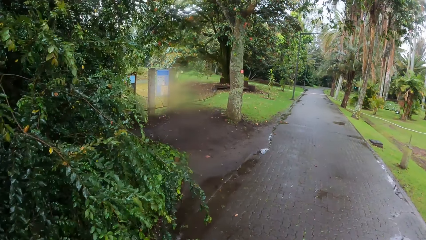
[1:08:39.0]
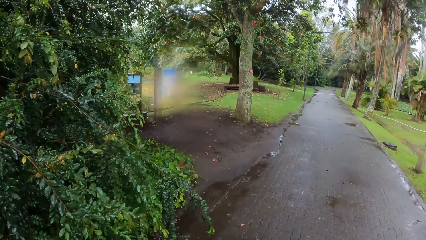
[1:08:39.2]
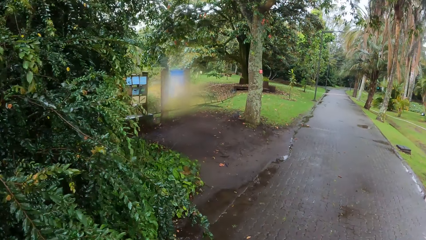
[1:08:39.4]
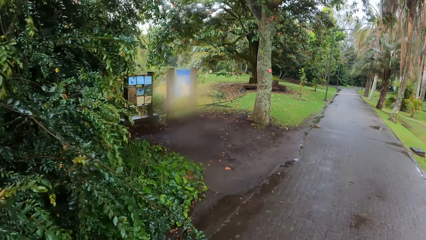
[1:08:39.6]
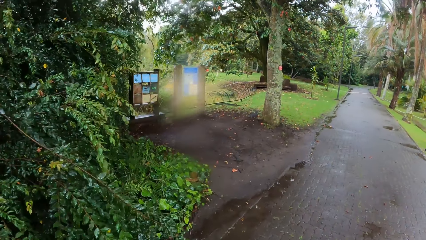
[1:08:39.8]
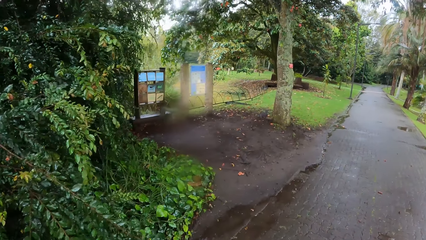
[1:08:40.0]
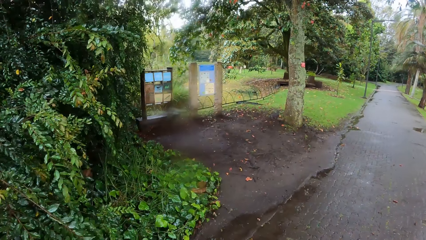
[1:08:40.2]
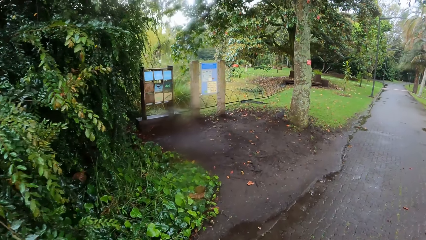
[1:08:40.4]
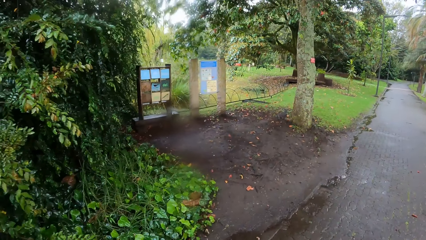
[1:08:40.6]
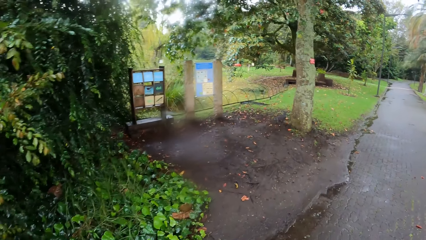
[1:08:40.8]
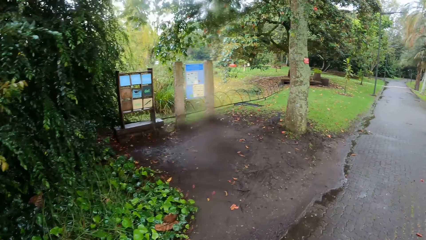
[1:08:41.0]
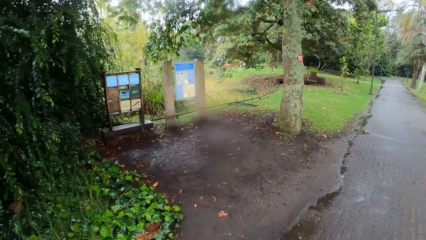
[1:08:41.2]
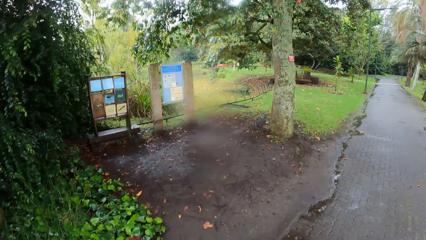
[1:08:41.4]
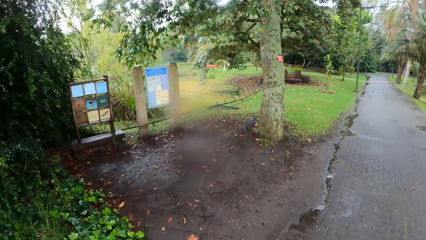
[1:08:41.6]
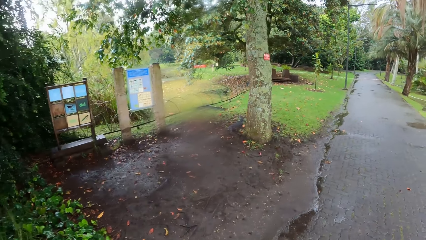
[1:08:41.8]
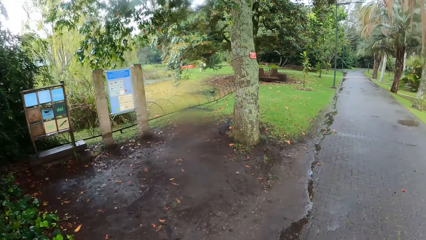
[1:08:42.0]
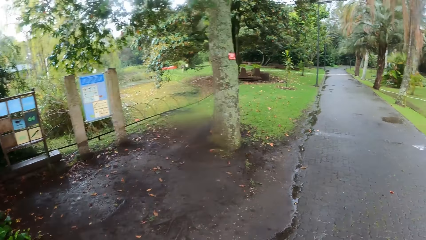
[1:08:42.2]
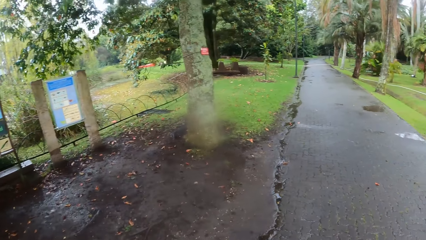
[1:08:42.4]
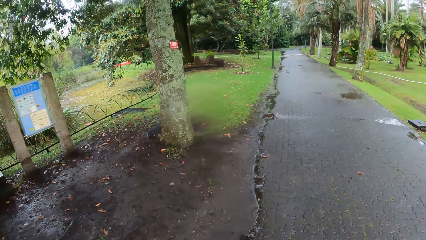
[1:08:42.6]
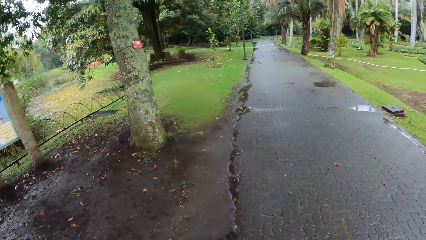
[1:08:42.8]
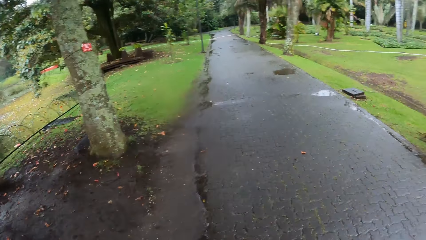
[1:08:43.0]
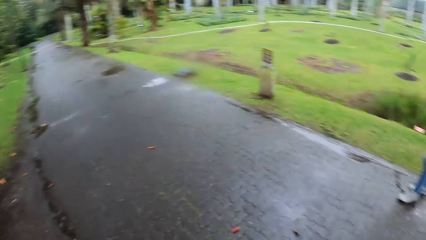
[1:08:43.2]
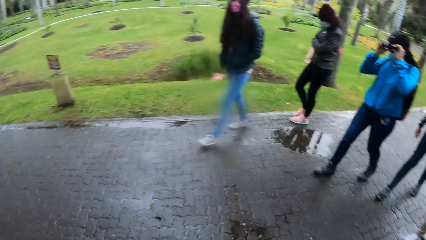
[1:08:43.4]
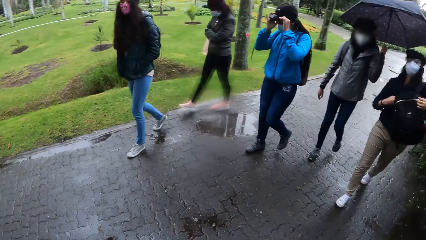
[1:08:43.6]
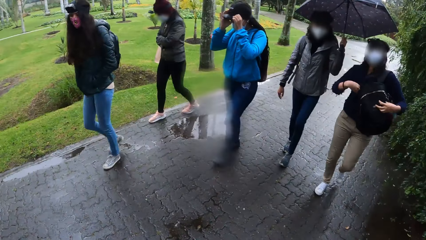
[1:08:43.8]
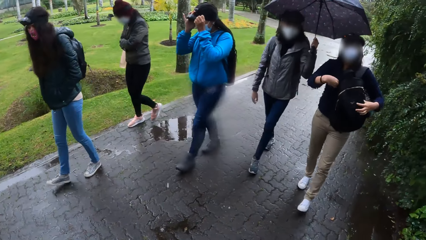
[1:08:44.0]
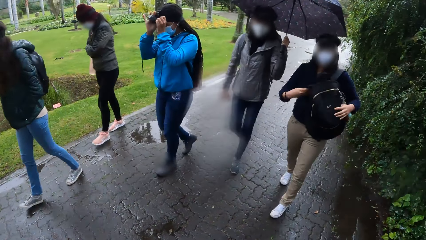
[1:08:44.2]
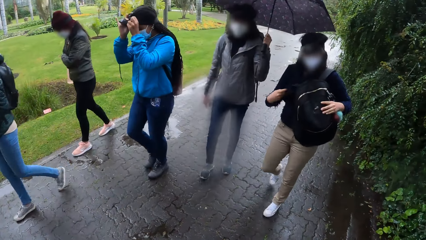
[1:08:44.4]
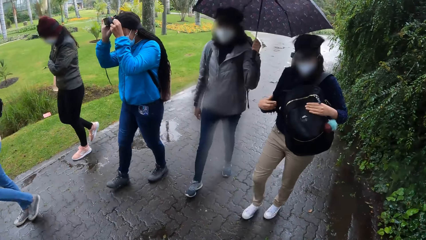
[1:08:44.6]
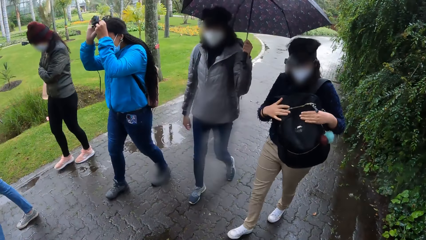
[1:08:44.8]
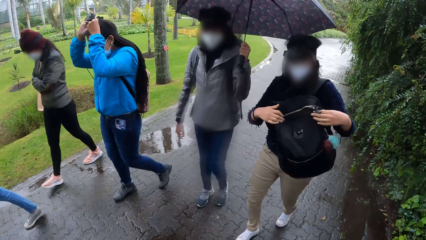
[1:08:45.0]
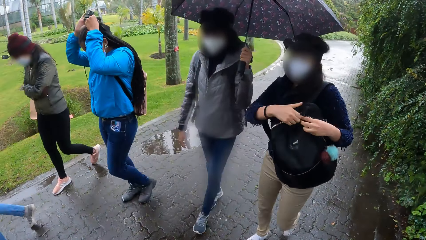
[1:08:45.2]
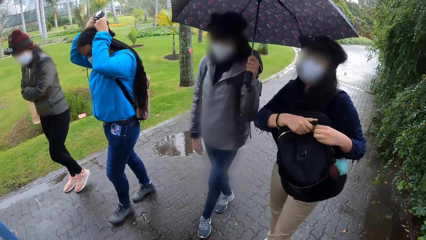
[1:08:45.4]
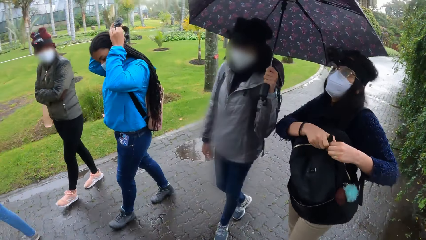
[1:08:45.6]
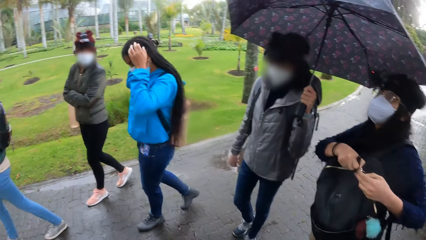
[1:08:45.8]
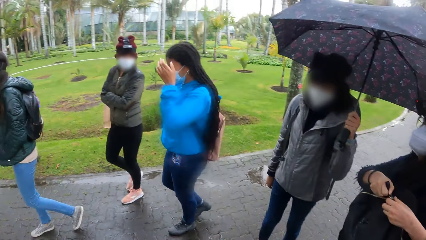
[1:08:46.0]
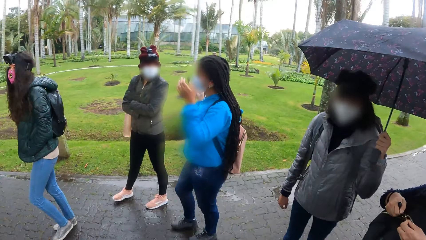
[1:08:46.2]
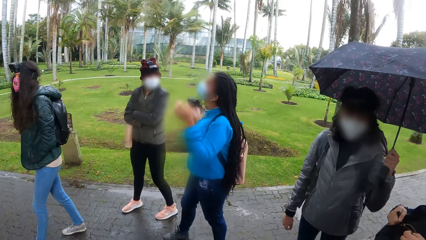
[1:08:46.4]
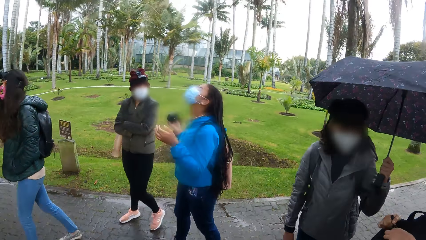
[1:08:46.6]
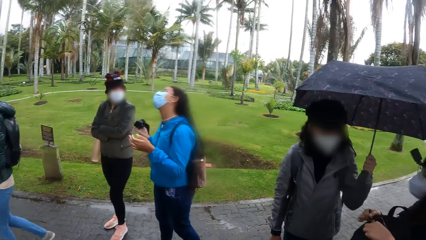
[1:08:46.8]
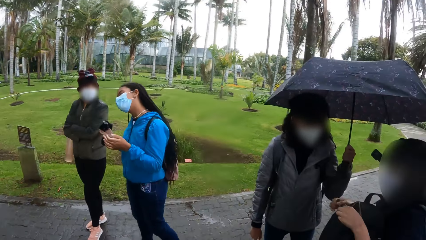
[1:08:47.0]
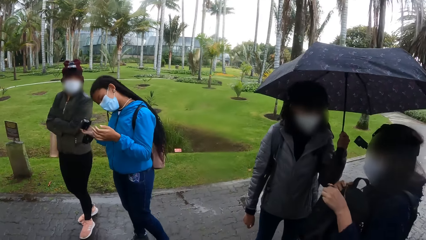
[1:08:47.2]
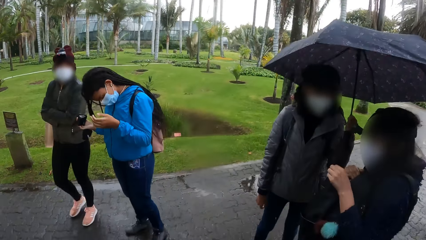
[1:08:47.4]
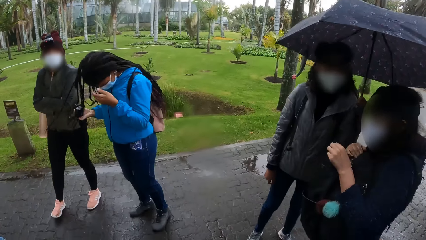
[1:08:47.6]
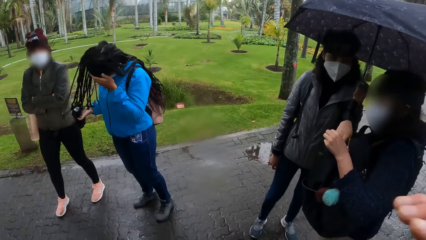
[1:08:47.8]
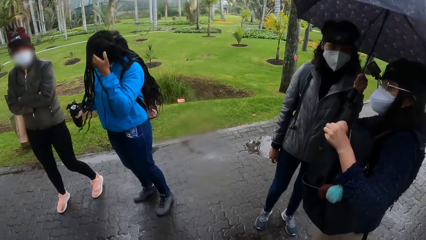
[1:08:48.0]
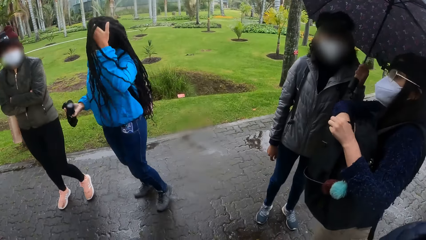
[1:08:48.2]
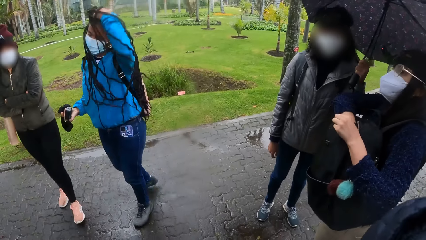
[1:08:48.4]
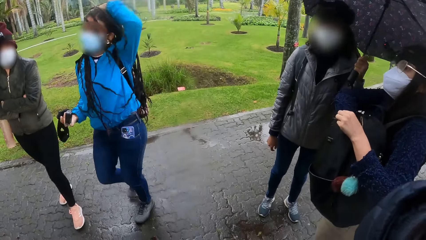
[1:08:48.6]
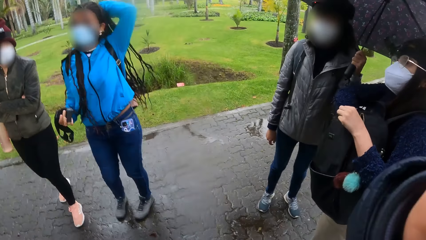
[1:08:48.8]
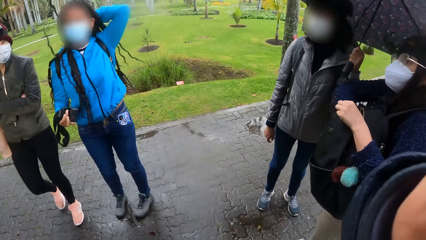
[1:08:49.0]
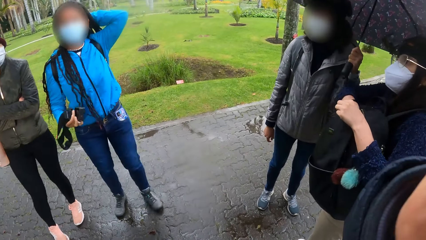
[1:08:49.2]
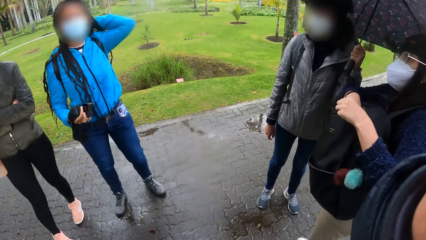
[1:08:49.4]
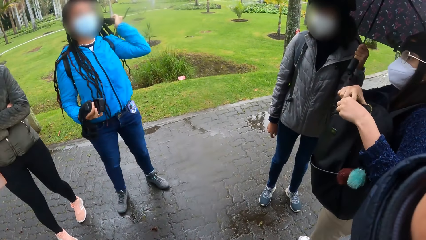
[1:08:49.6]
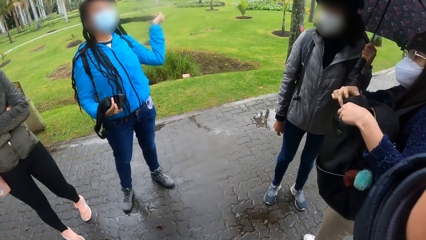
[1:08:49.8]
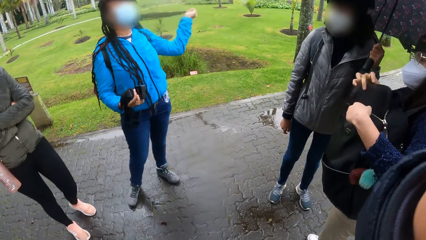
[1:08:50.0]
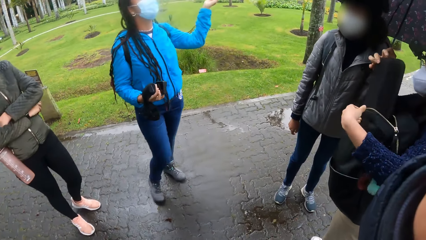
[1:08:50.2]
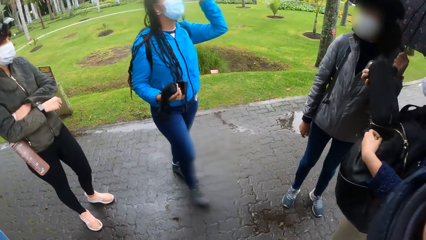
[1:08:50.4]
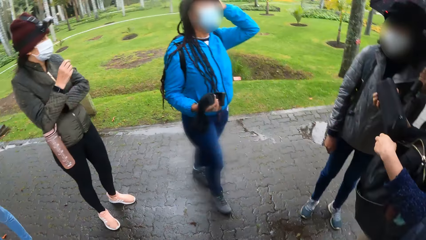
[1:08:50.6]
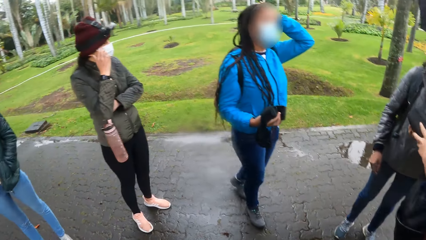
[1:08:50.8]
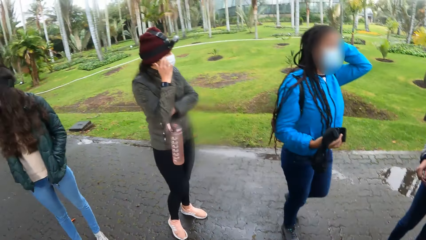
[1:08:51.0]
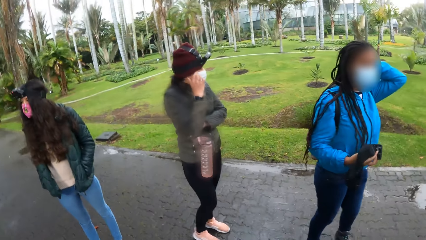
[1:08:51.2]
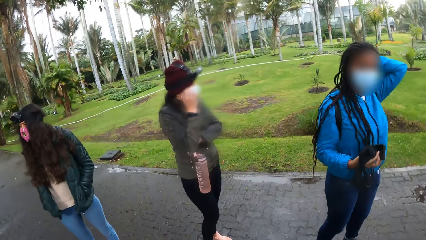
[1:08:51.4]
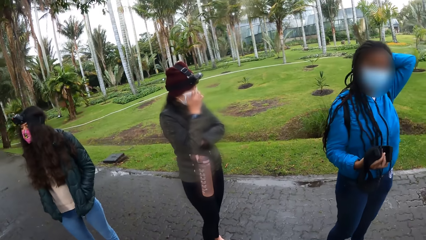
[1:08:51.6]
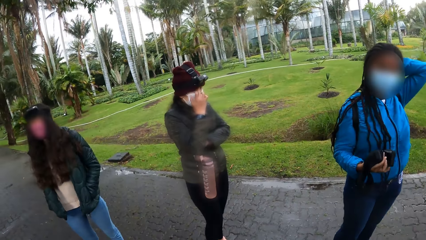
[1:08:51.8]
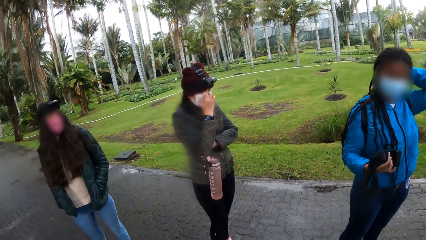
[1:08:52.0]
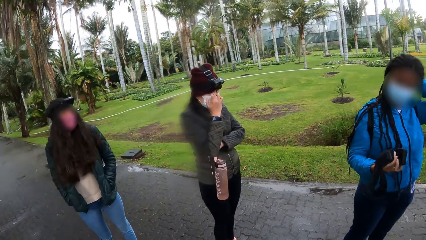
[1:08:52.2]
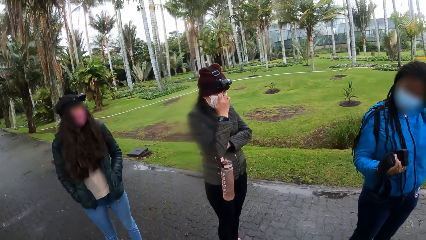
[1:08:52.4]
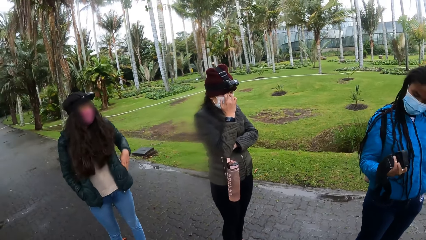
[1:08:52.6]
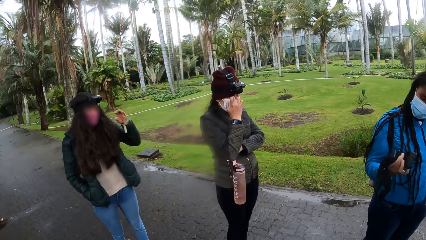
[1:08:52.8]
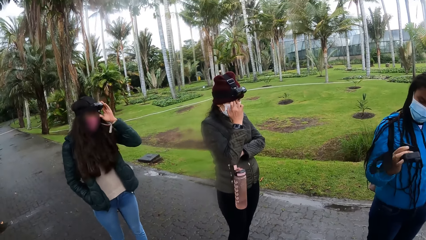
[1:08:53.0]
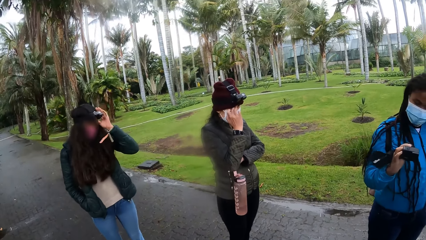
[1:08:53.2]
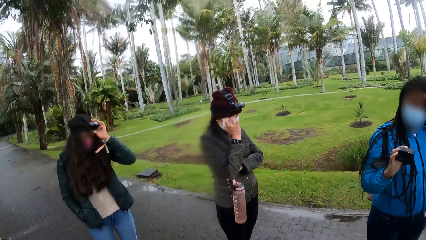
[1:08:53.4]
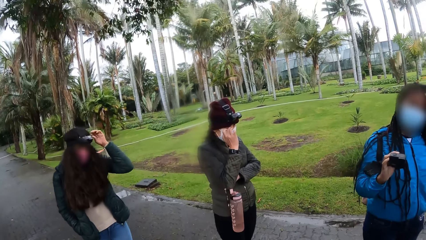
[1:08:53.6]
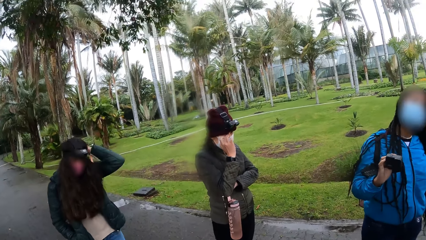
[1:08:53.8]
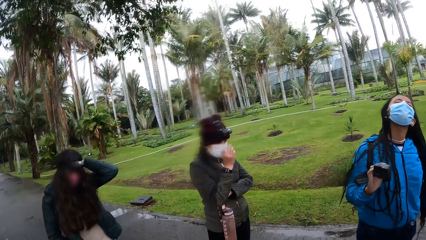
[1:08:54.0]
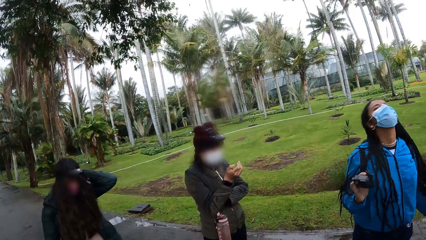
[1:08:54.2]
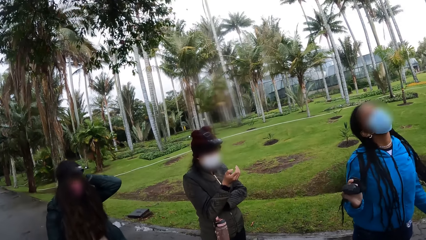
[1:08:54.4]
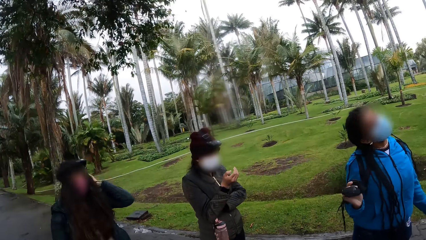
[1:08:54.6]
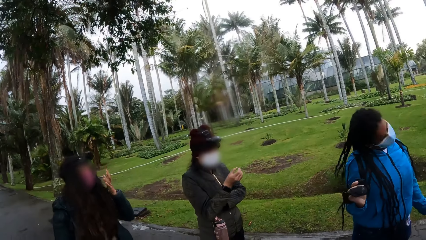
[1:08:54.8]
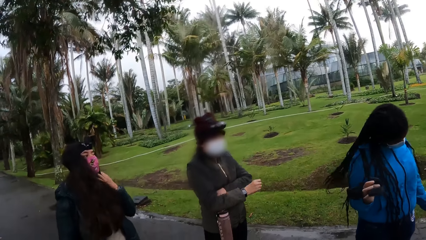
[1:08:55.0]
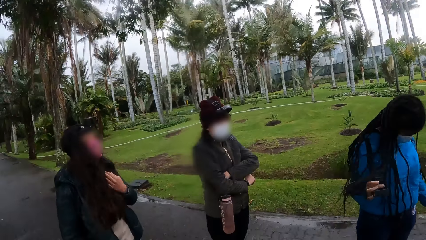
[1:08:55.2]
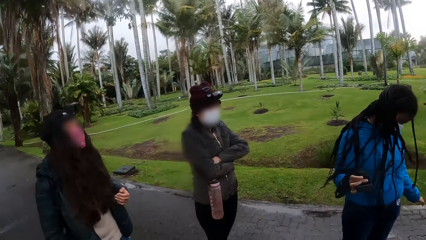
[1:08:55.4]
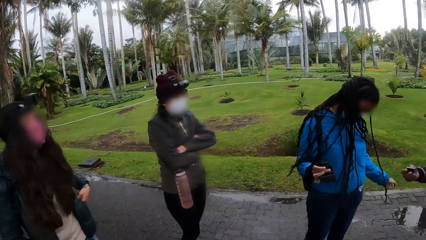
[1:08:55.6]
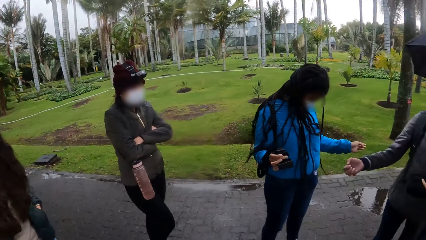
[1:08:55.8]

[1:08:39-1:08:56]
A woman holds a camera on her head with both hands. Another woman holds a backpack with both hands. The first woman adjusts the camera, removes the camera on her head with both hands, and holds the camera with her right hand. The other woman opens the backpack with both hands and puts her right hand inside the backpack. The first woman touches her hair with her left hand and holds her hair. The other woman brings out a box from the backpack with her right hand. A third woman touches her face with her right hand and adjusts the mask. A fourth woman adjusts the camera on her head with her right hand.
